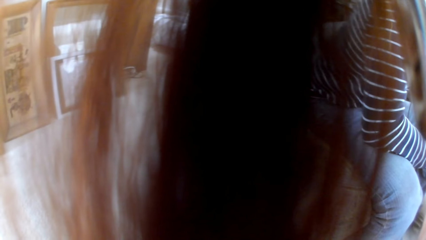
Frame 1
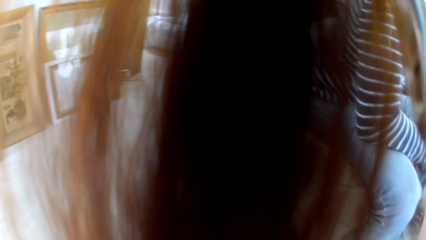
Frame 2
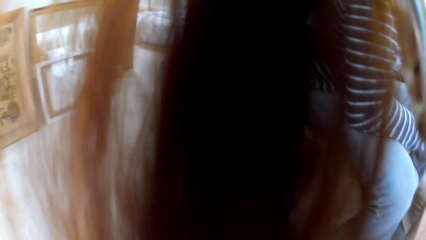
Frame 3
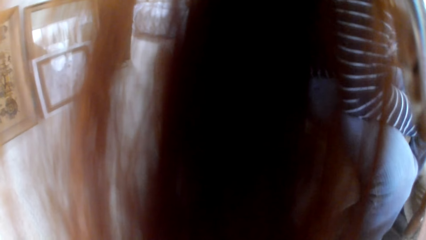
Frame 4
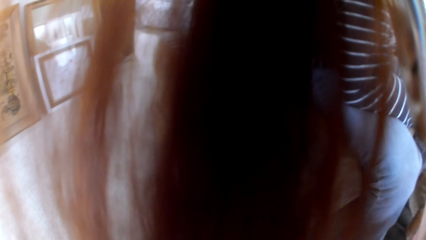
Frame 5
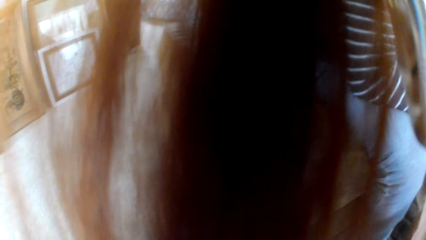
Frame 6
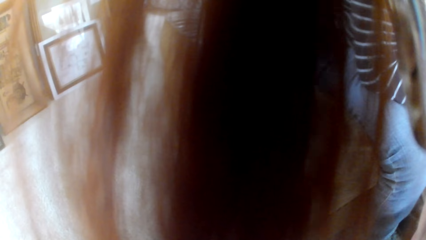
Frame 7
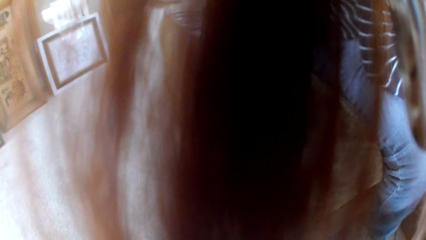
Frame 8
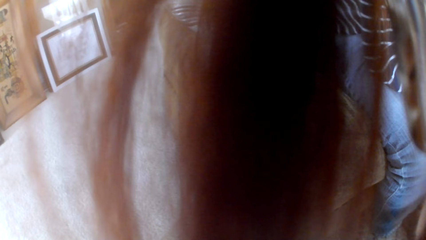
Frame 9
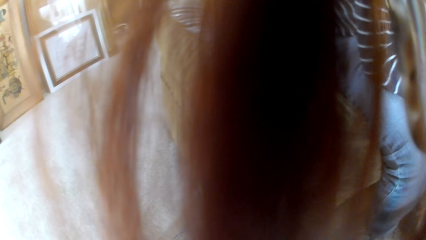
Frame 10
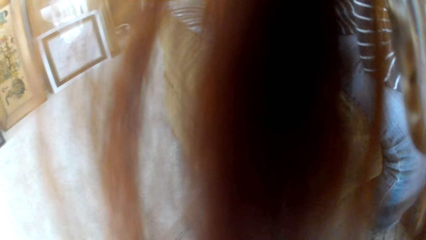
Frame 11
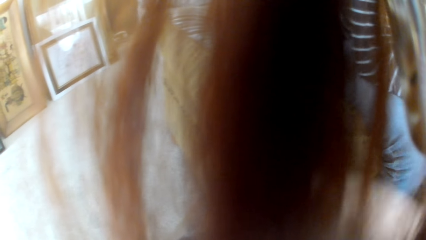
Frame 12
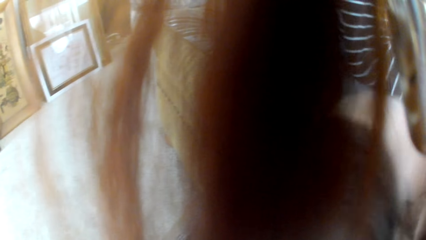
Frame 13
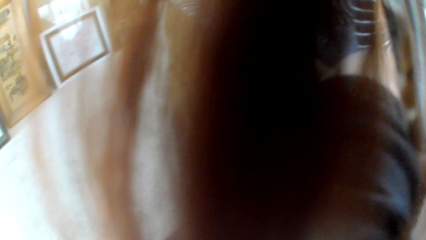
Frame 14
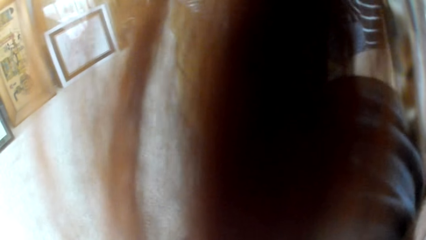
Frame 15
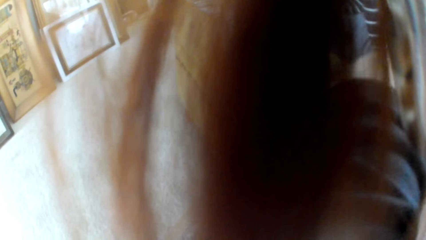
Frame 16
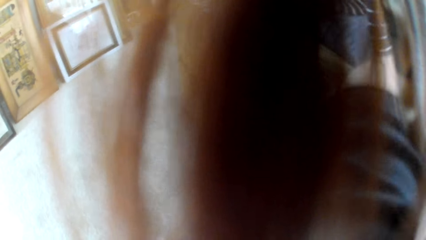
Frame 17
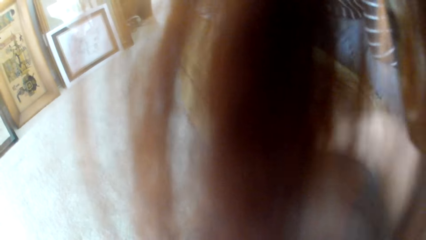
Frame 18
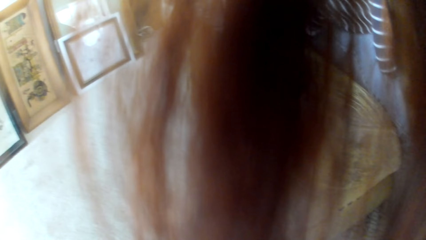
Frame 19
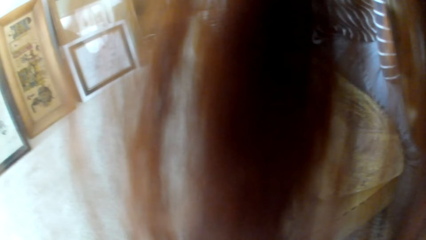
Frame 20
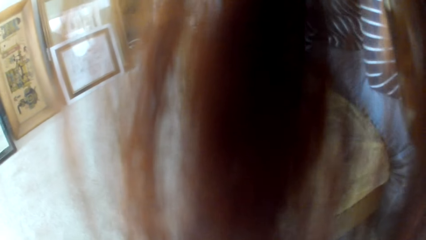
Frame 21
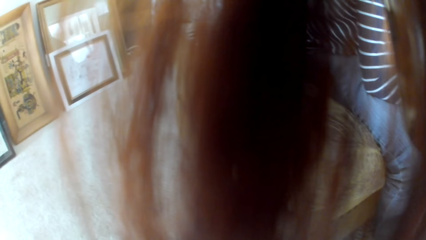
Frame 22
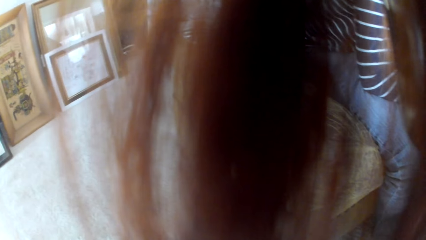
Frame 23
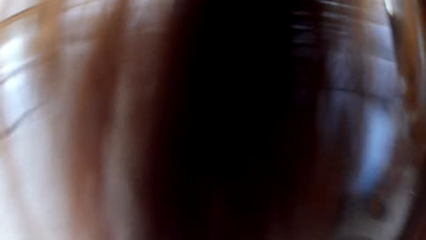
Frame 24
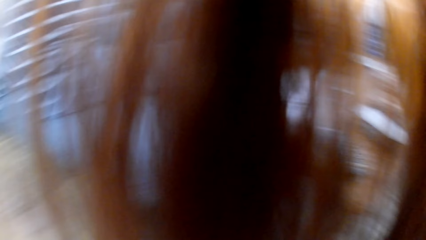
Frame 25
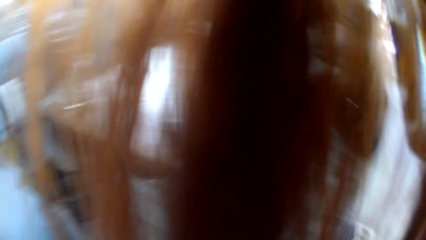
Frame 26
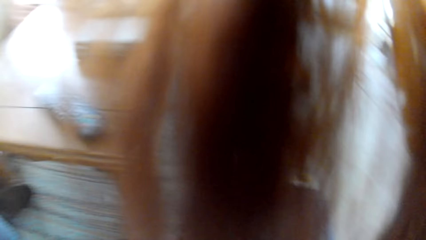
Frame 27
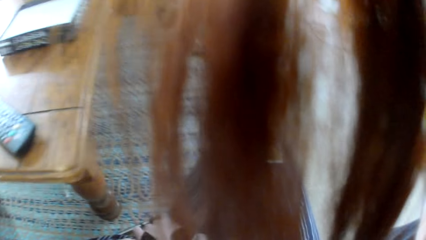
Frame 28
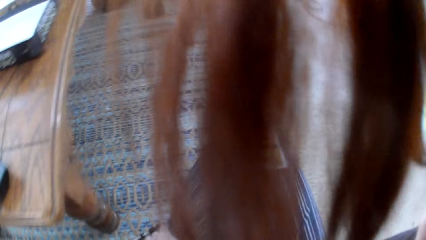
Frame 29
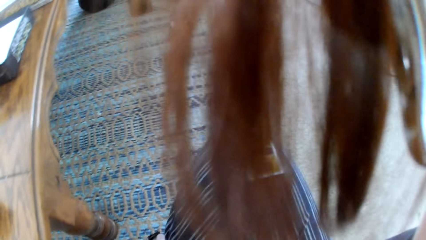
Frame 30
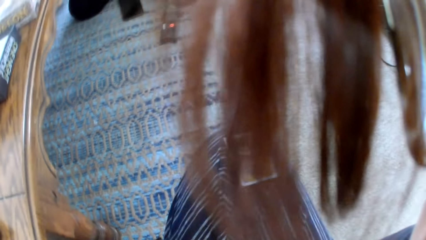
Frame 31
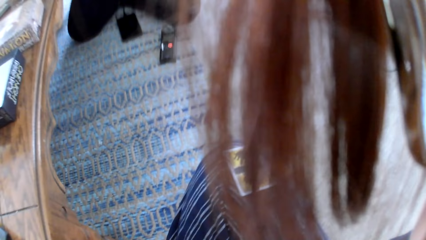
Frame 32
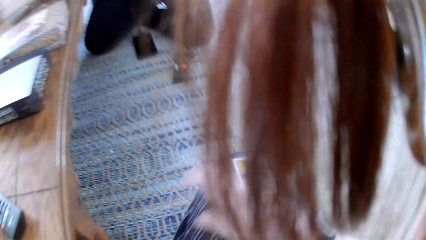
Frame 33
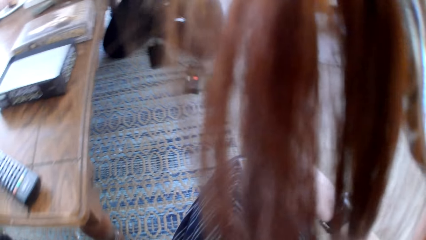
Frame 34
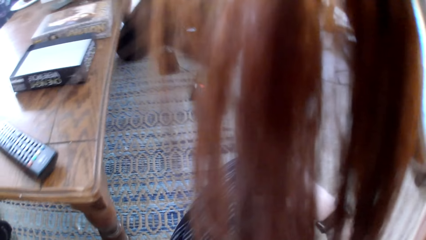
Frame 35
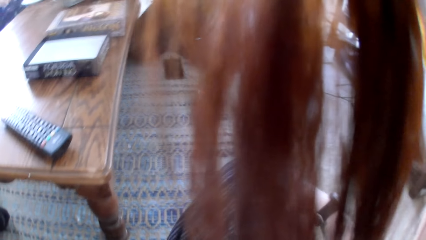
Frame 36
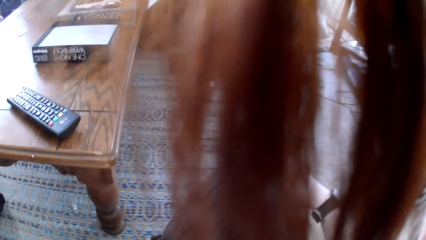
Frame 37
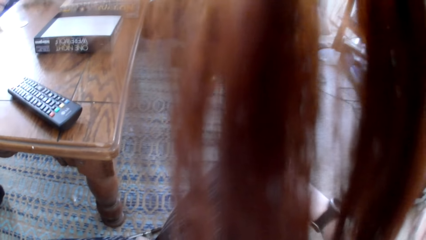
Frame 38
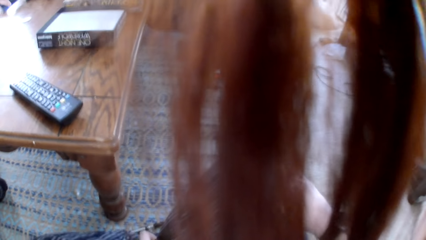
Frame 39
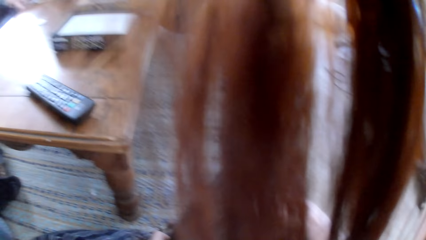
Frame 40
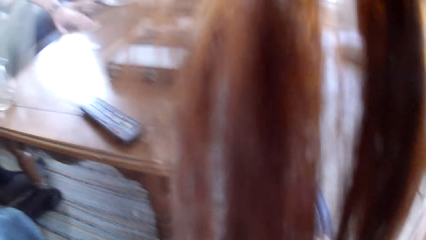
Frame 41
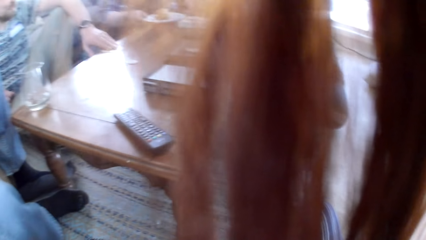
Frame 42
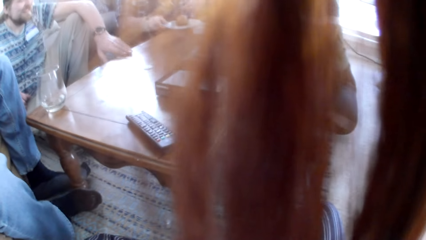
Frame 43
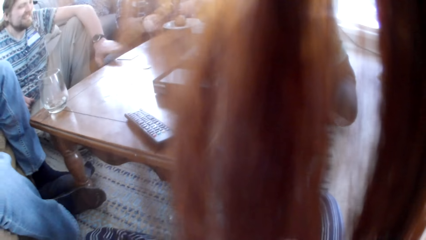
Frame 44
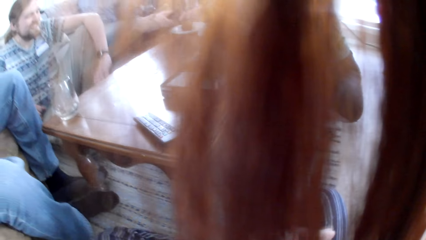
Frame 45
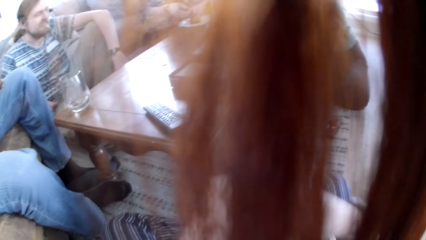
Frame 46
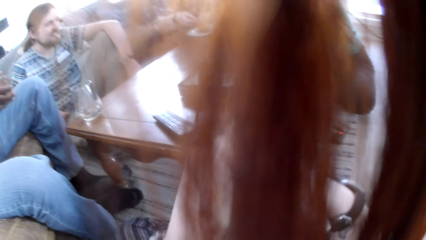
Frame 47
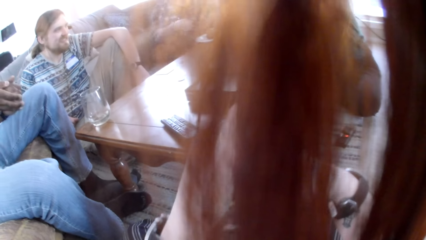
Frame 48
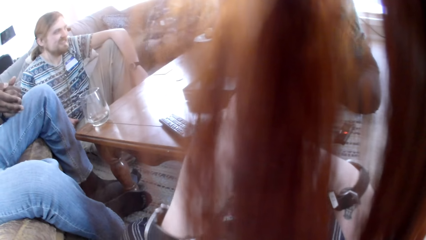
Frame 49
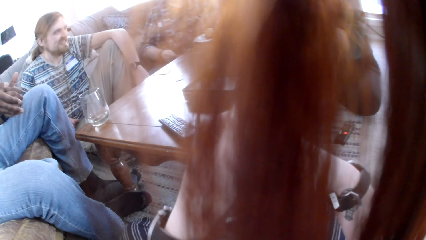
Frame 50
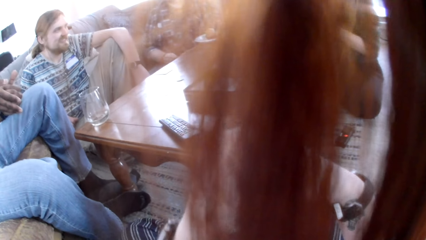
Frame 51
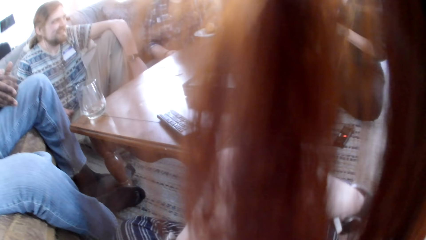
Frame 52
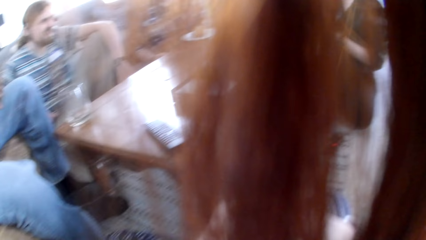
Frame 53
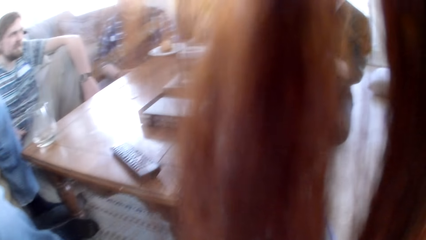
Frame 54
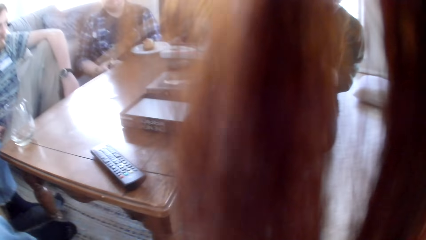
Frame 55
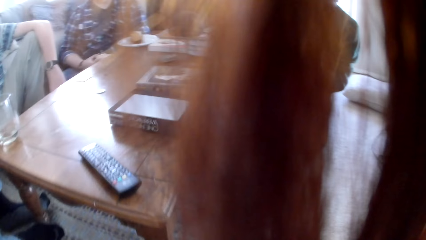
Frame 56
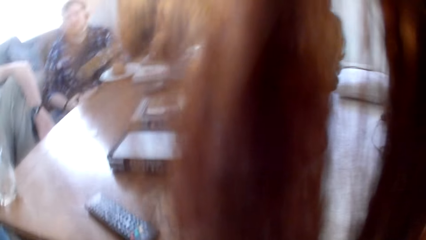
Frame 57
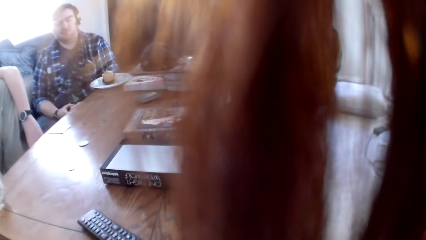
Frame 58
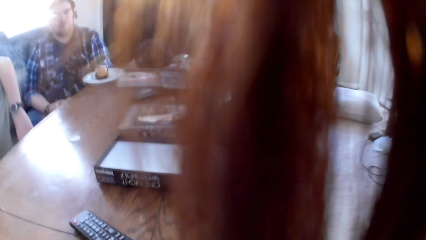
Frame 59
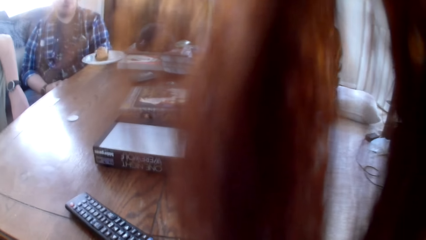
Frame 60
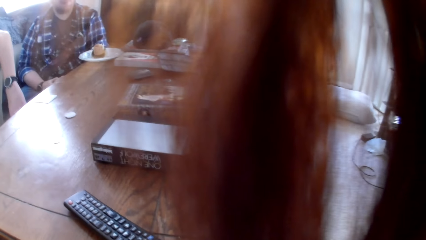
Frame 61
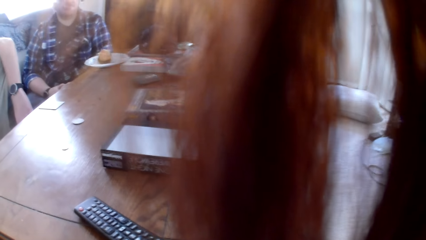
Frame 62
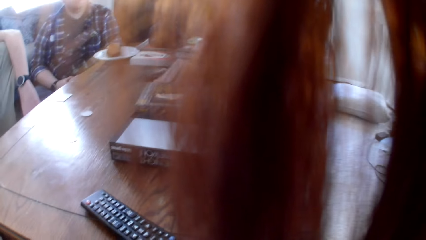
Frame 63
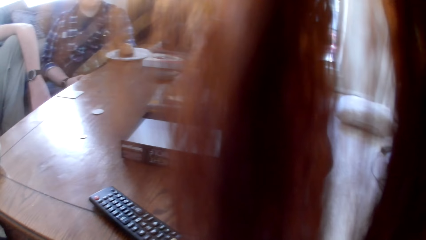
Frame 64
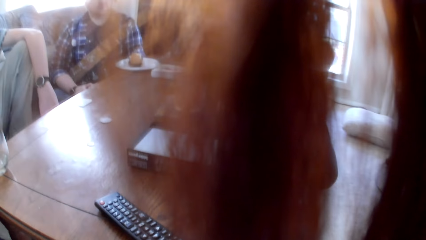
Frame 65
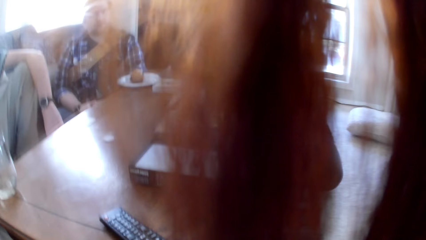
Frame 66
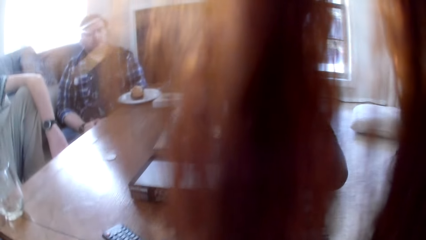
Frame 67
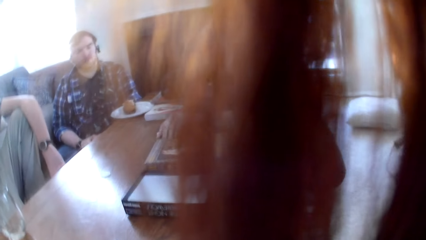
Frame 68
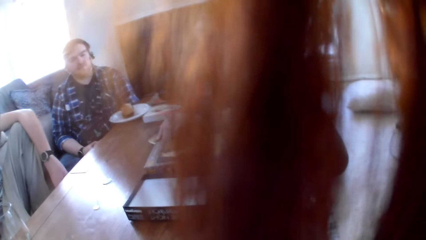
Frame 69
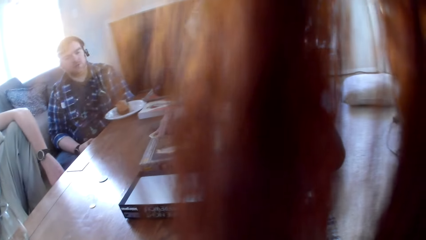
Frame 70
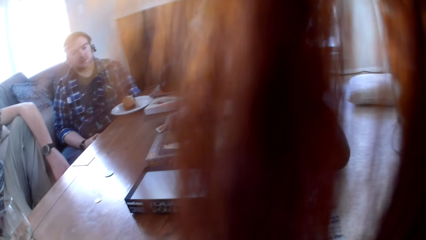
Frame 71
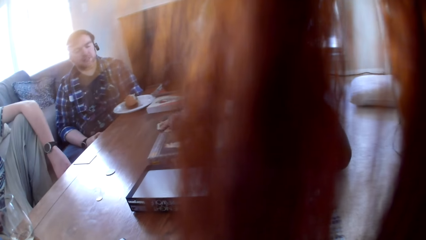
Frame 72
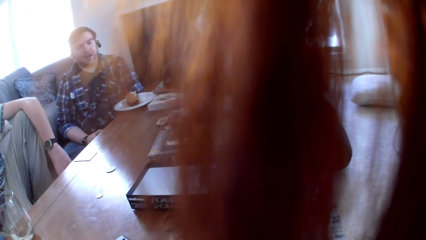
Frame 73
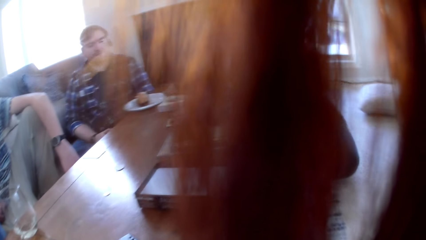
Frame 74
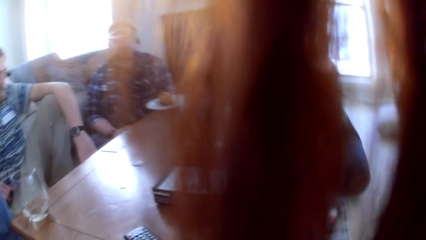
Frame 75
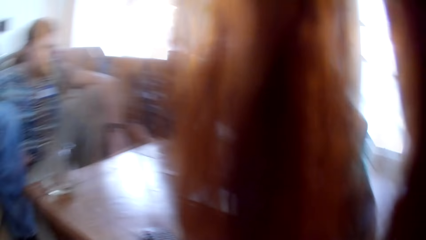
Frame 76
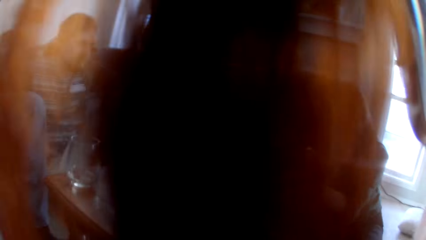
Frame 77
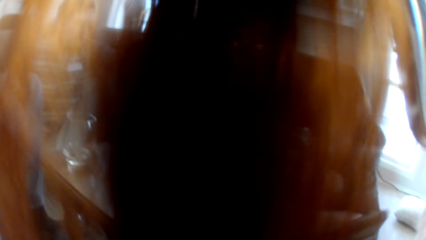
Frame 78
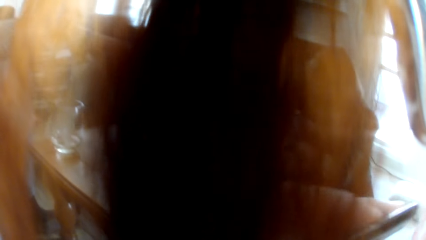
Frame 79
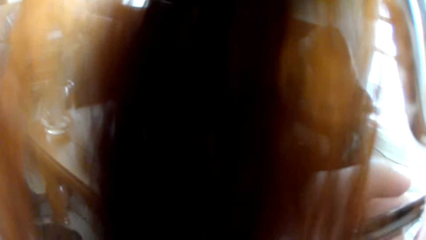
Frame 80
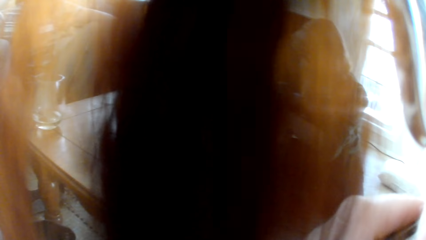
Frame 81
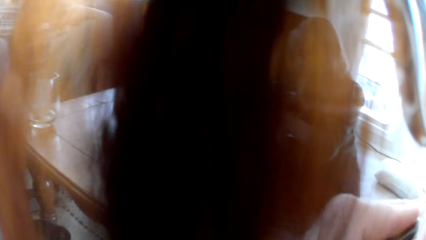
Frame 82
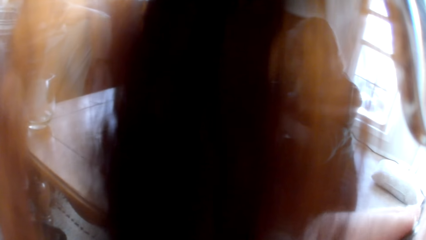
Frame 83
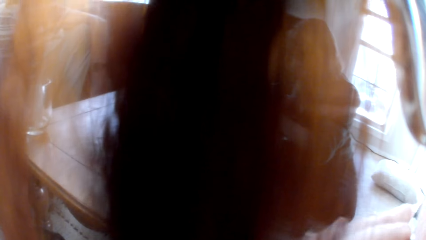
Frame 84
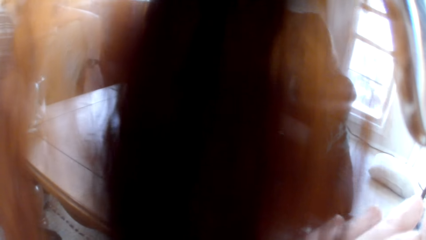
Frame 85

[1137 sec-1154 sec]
The camera wearer looks around. They pick a card. A woman picks a card.
